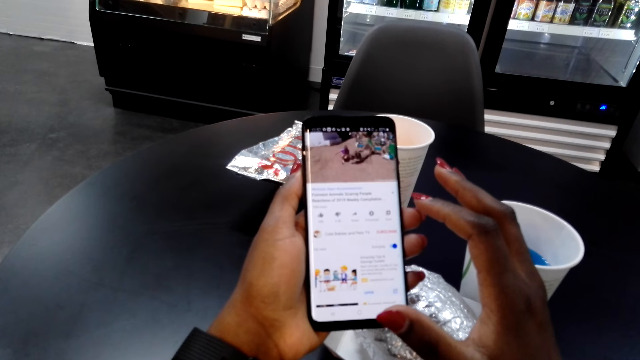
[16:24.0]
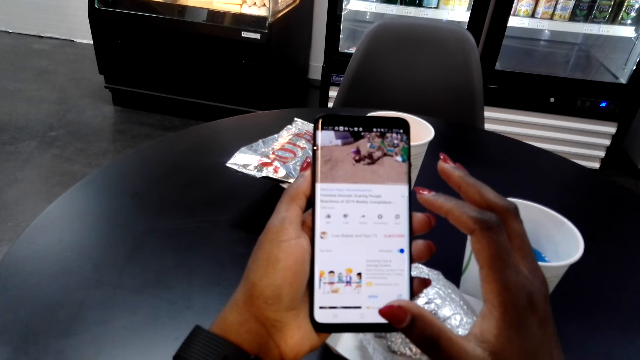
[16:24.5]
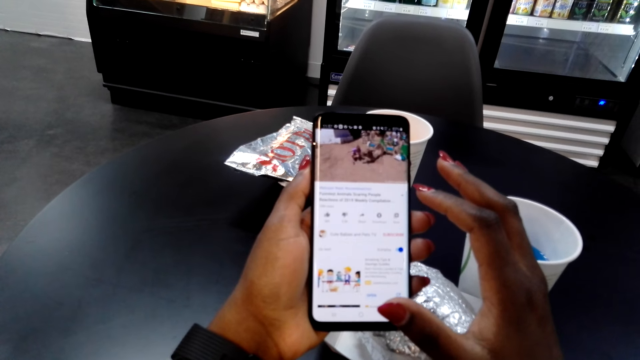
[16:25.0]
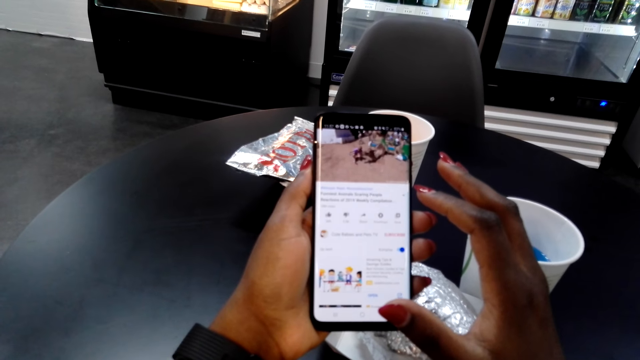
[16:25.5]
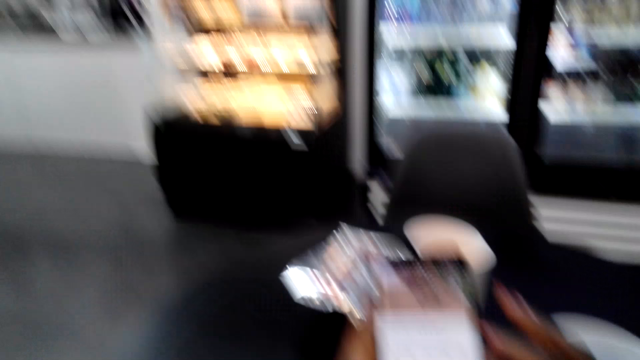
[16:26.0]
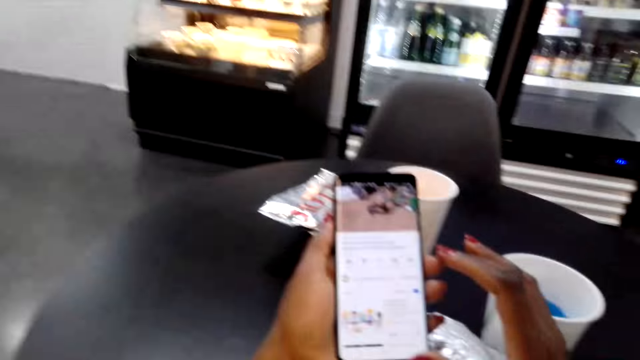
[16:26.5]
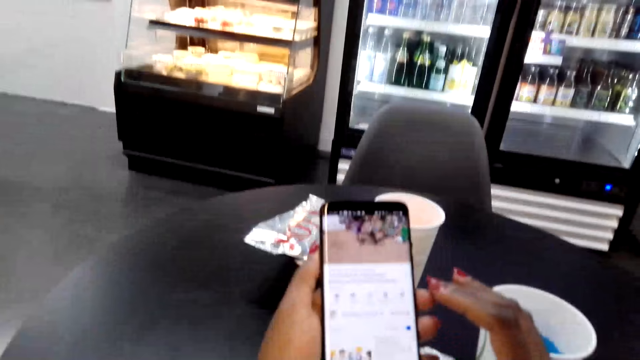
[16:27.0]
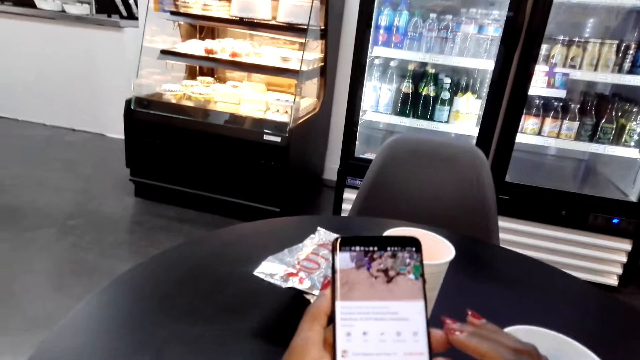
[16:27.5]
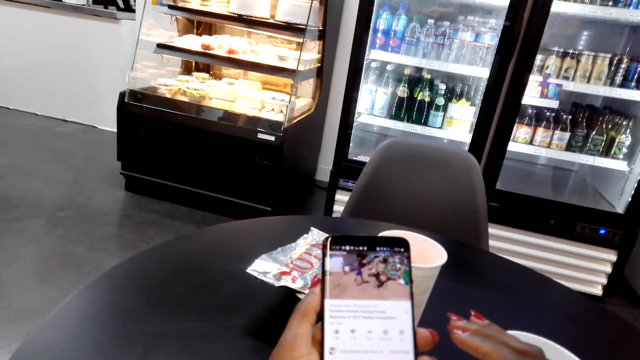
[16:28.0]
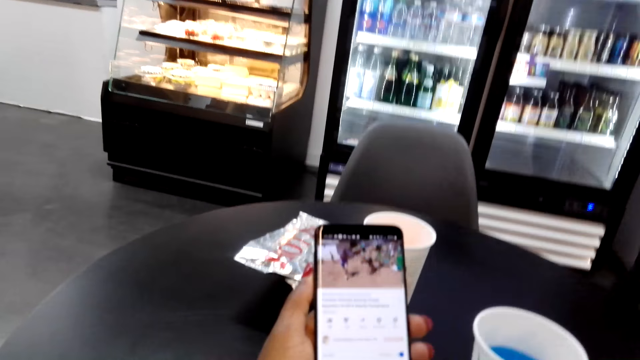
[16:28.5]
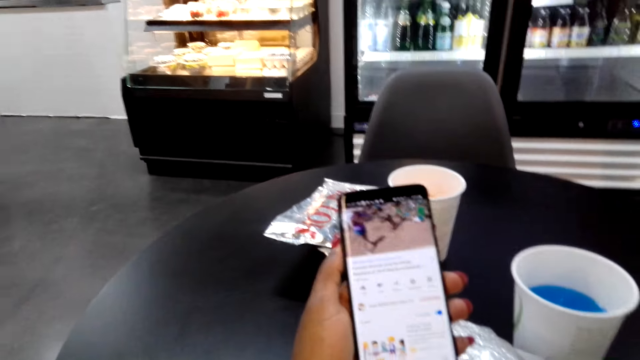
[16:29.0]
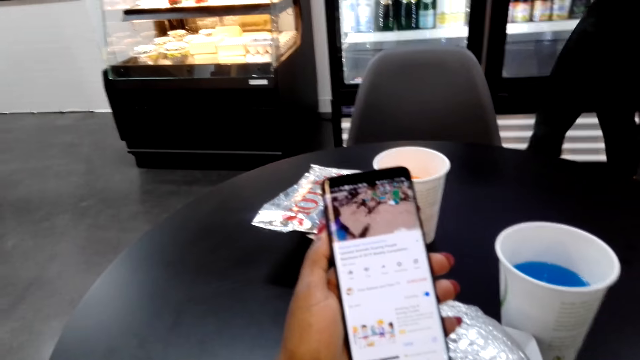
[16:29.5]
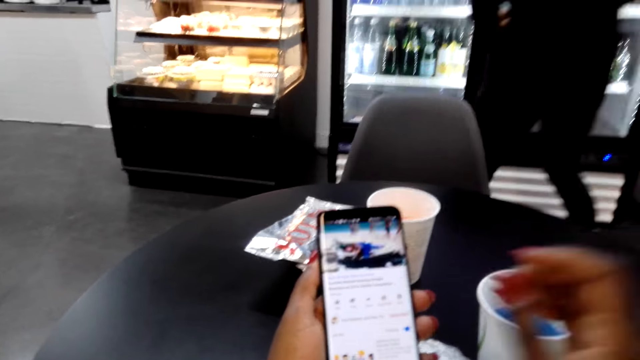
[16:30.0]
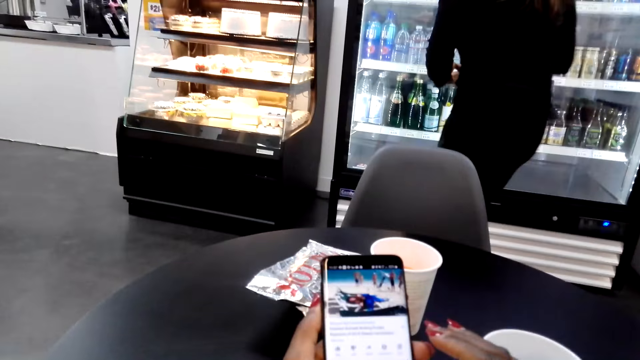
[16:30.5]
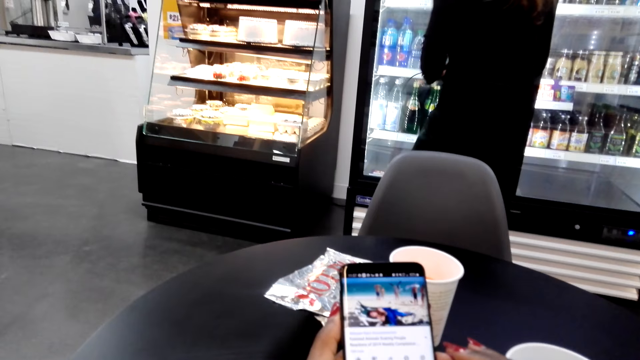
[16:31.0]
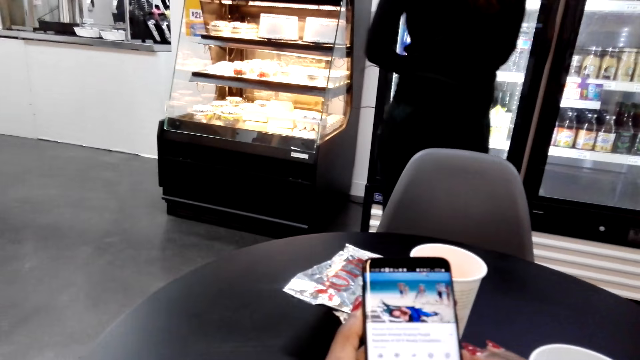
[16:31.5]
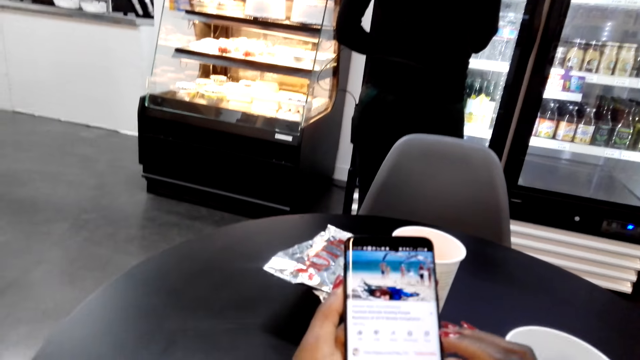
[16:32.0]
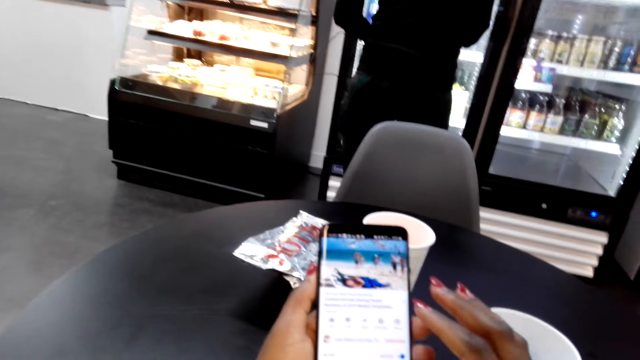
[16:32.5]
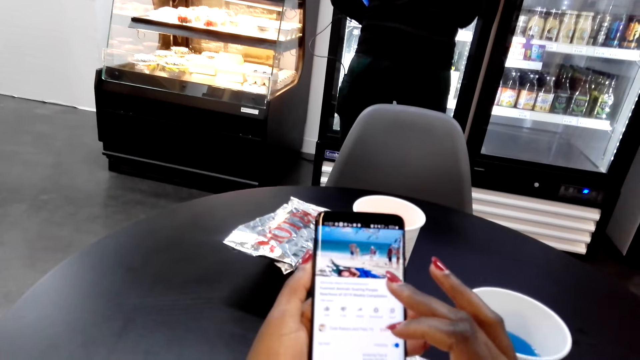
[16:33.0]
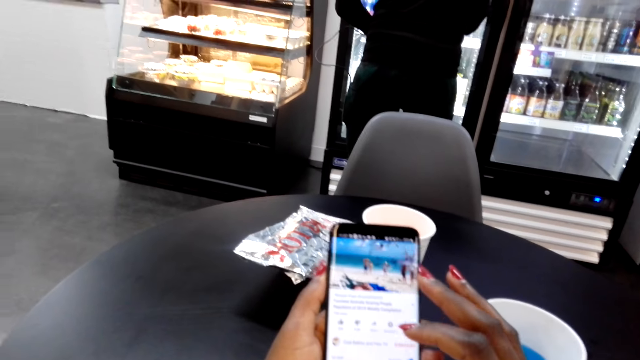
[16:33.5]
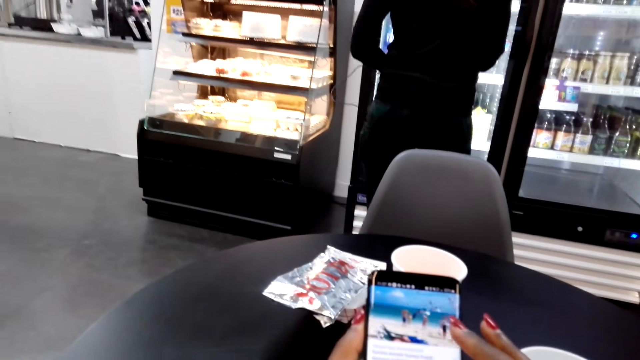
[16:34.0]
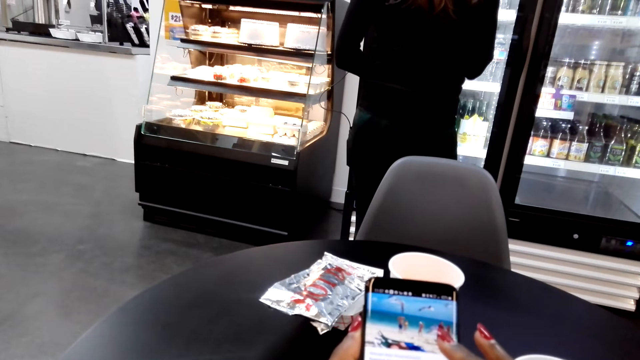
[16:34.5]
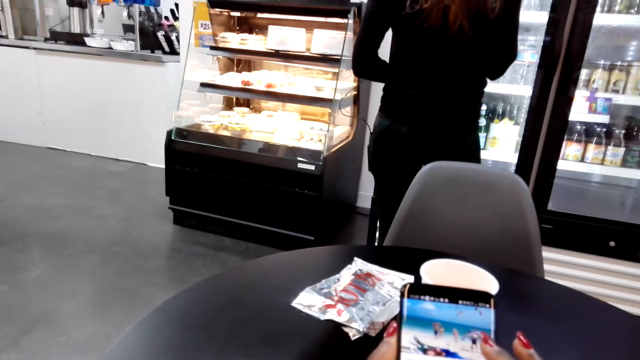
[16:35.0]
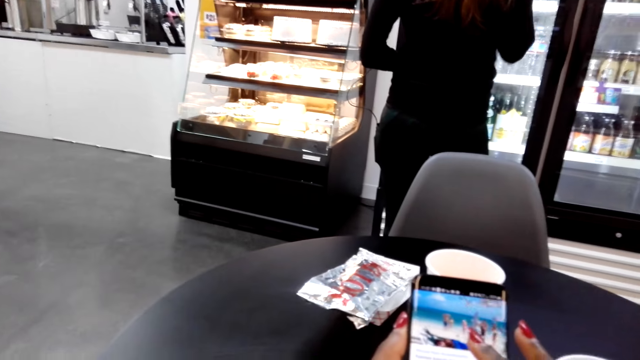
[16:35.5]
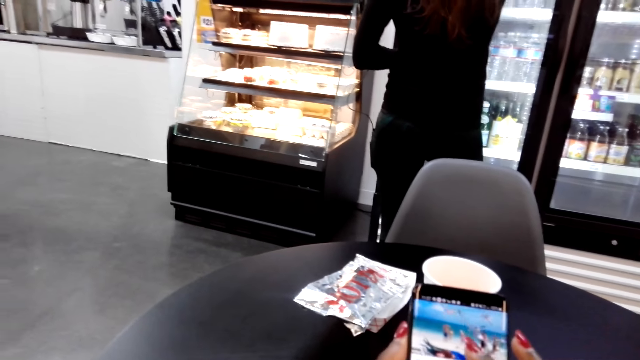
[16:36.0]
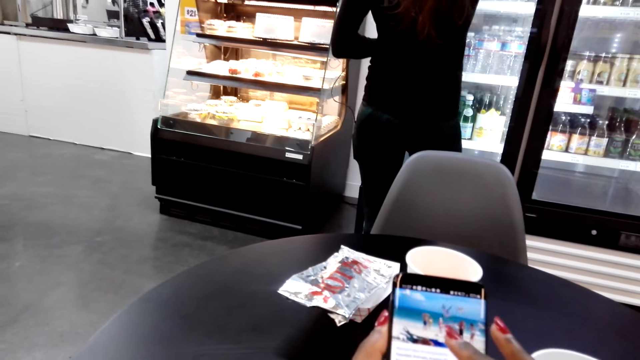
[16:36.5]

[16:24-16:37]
The camera wearer watches on the phone. They operate the phone.

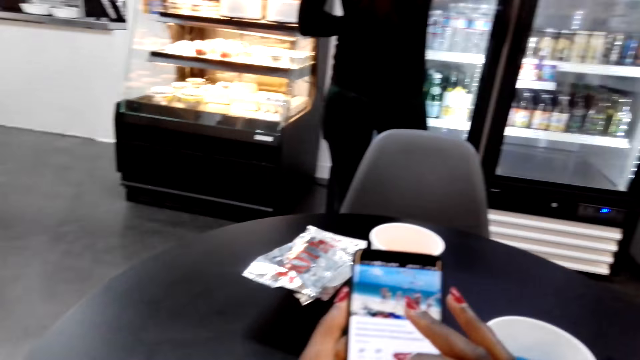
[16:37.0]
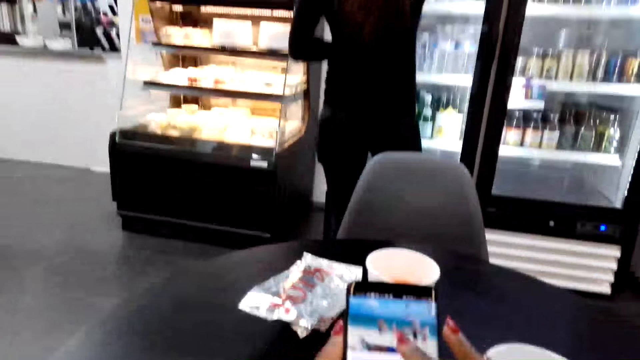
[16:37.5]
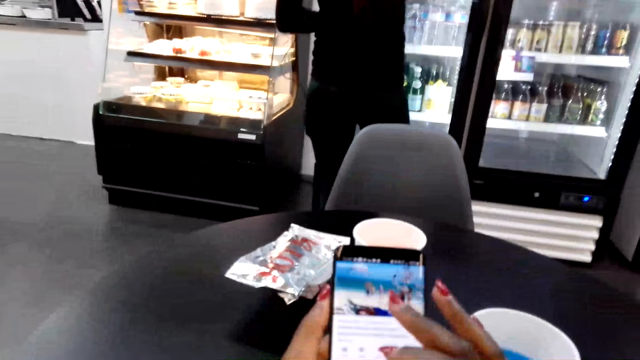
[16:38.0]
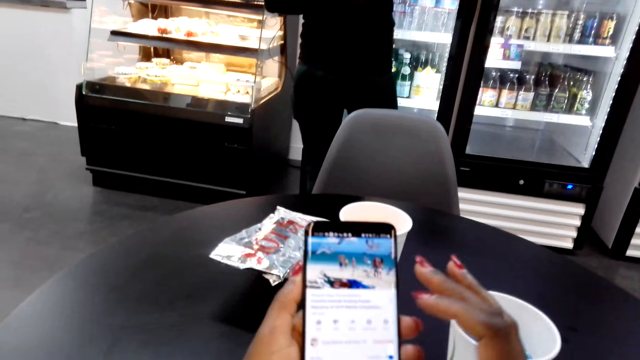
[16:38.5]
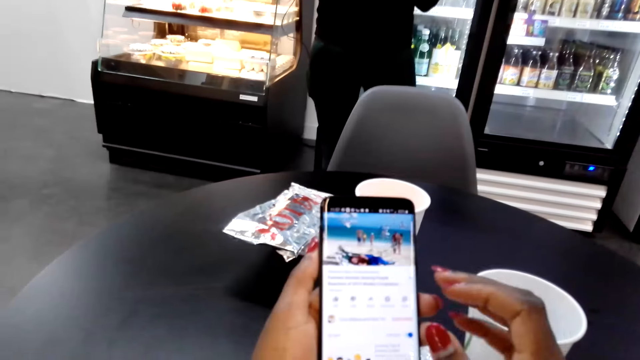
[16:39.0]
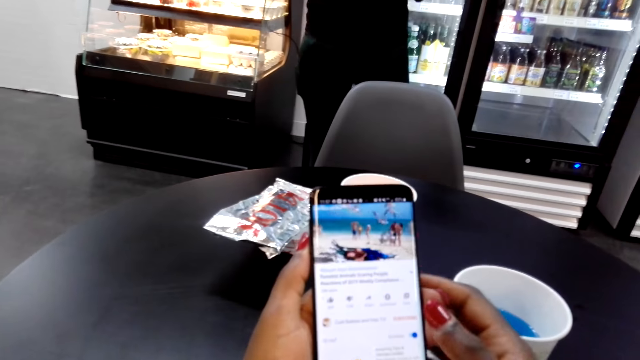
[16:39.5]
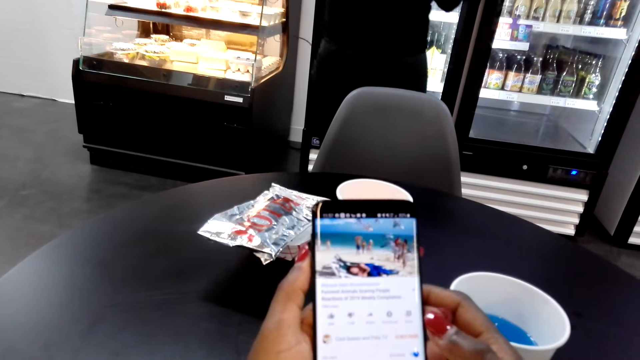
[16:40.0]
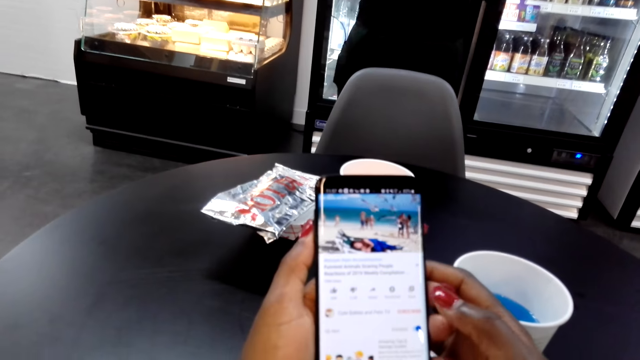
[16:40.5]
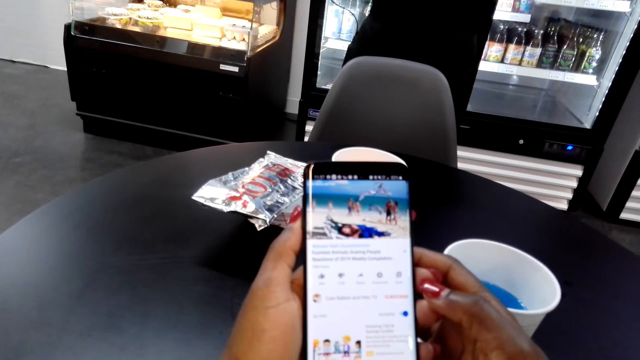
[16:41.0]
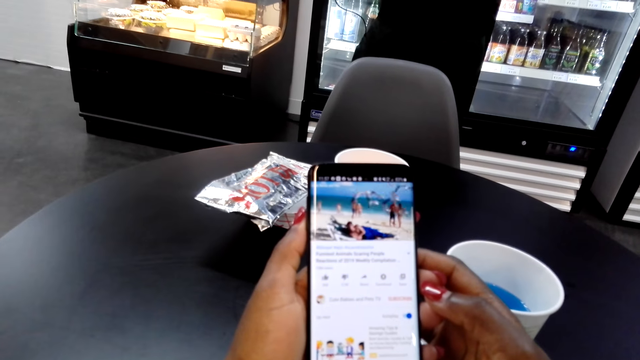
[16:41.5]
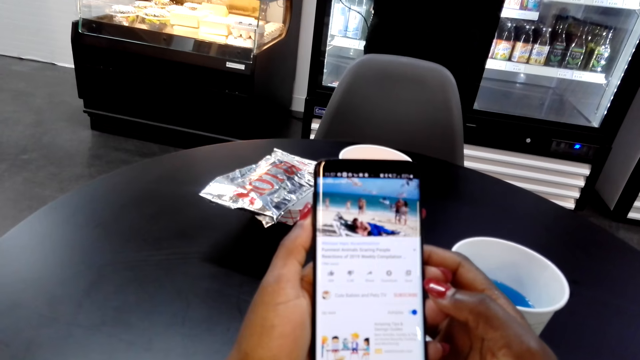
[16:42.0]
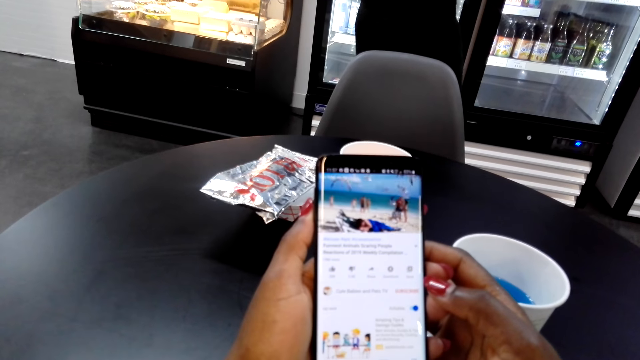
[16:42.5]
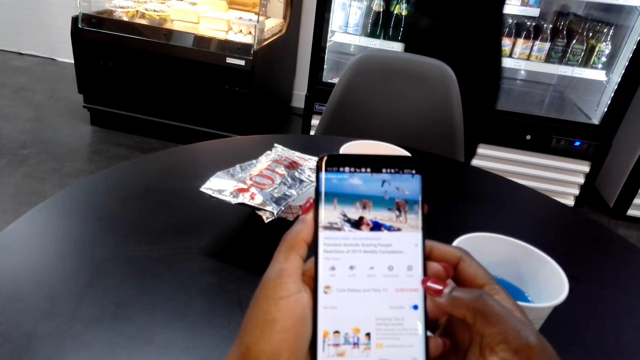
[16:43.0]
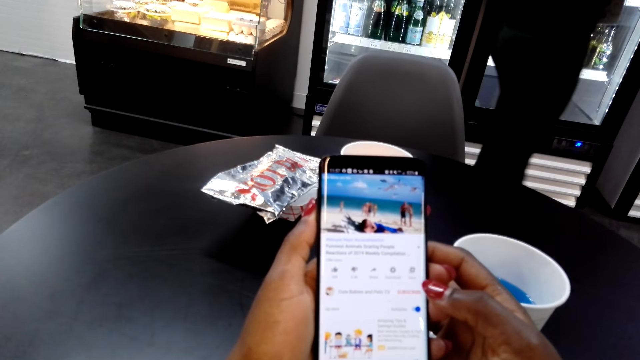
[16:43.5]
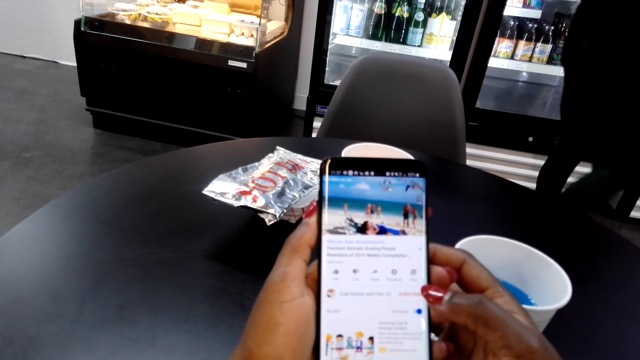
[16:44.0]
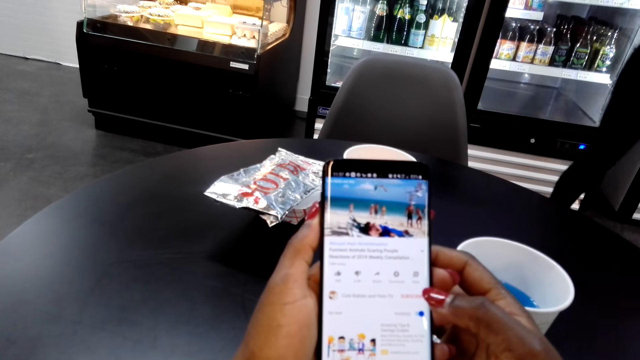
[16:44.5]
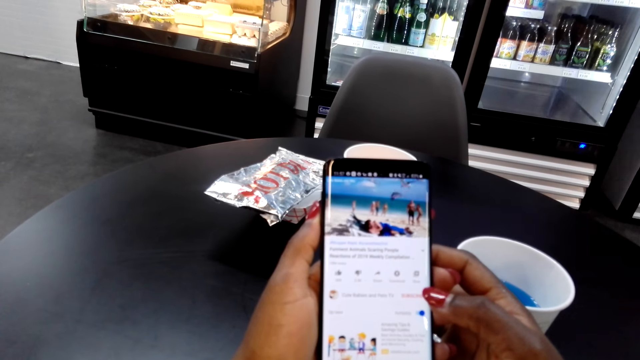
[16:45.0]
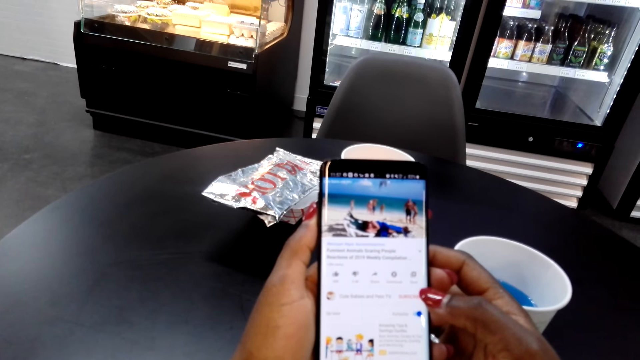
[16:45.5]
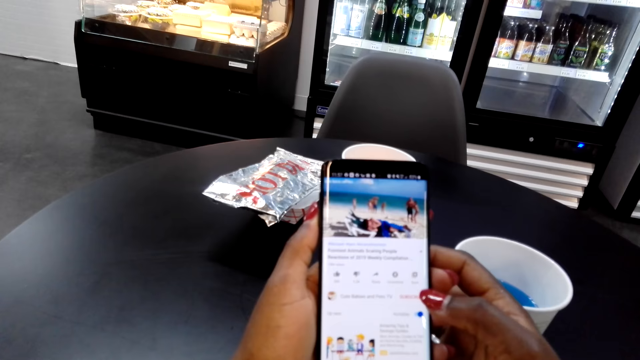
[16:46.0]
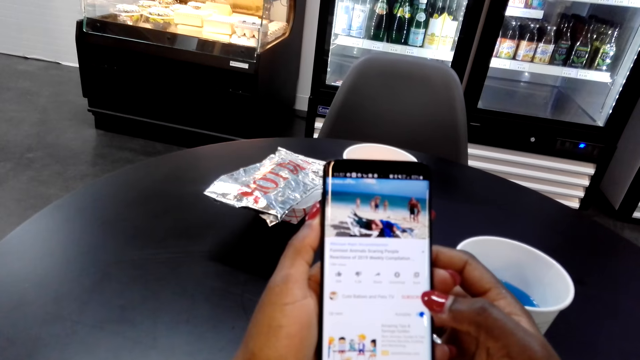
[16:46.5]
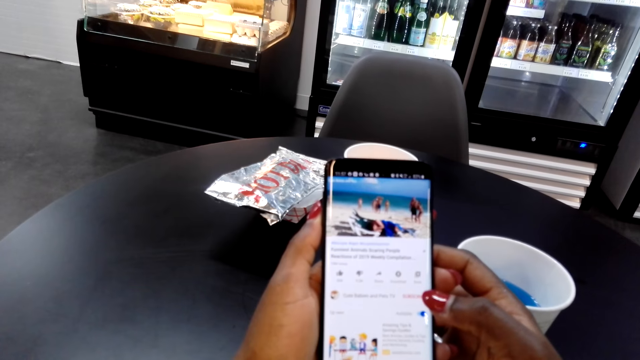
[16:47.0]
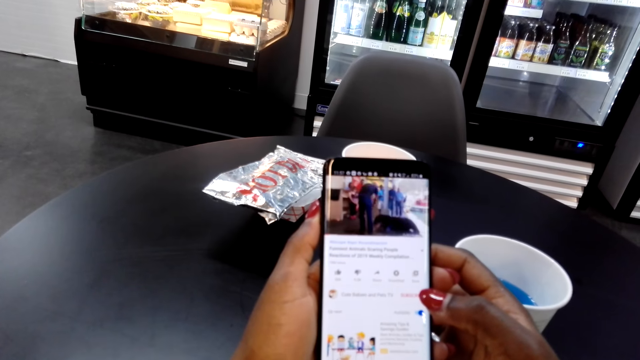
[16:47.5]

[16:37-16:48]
The camera wearer watches on the phone.
